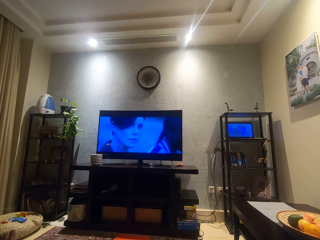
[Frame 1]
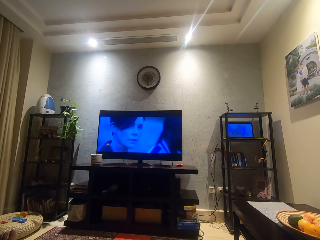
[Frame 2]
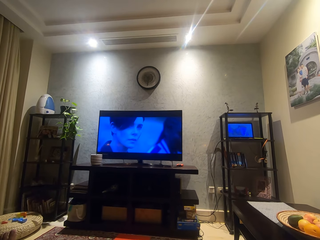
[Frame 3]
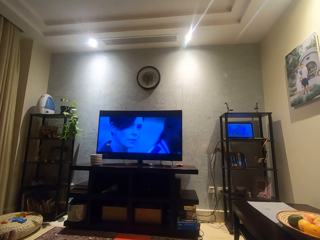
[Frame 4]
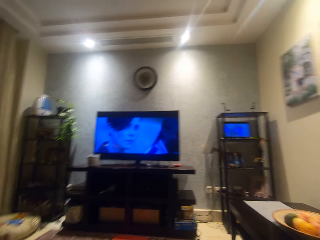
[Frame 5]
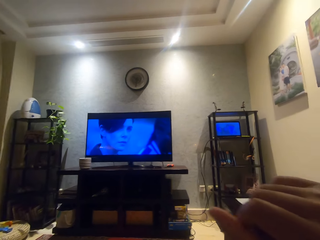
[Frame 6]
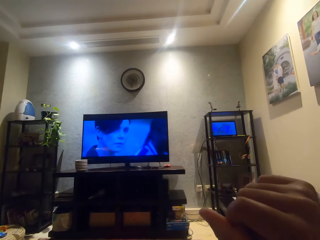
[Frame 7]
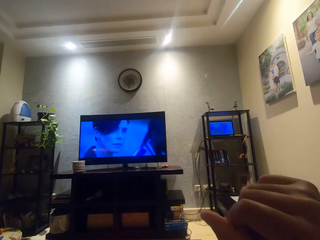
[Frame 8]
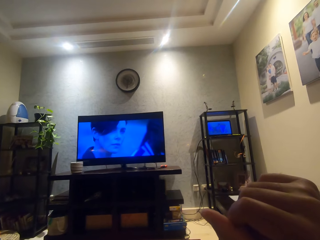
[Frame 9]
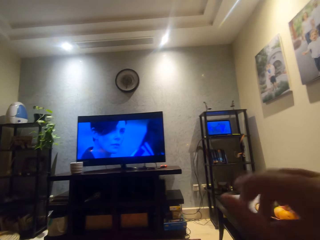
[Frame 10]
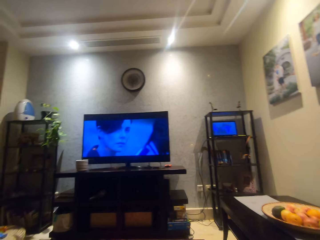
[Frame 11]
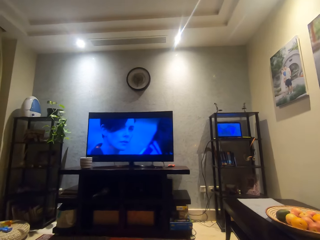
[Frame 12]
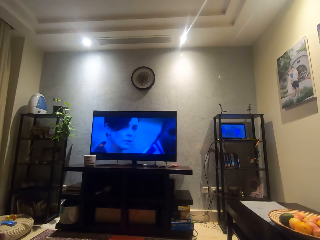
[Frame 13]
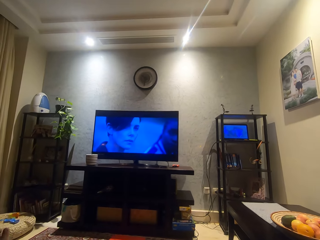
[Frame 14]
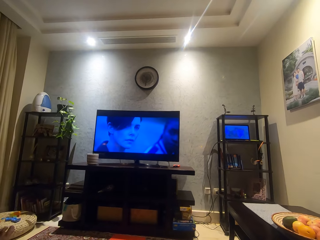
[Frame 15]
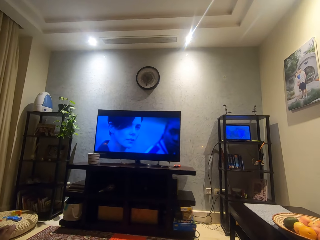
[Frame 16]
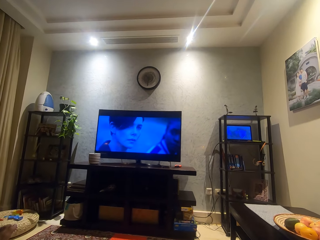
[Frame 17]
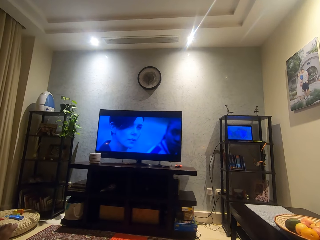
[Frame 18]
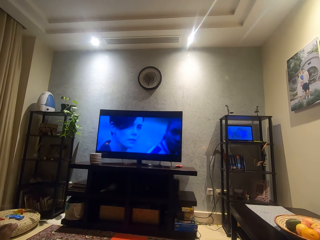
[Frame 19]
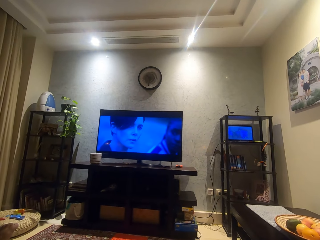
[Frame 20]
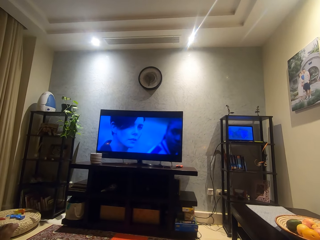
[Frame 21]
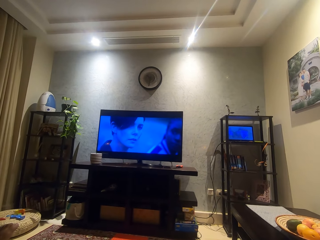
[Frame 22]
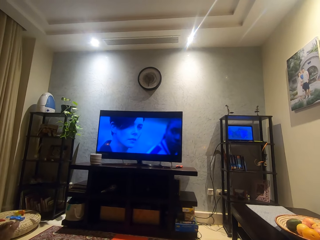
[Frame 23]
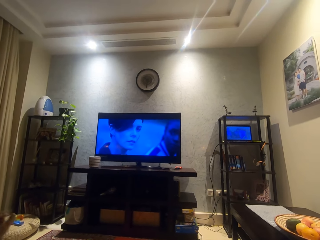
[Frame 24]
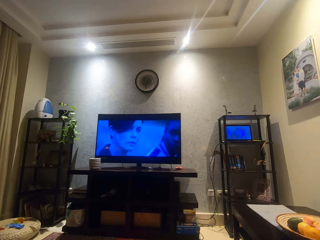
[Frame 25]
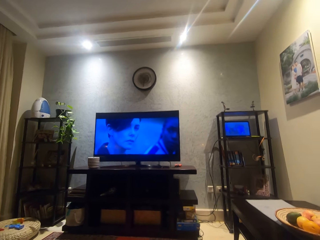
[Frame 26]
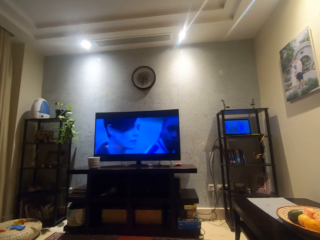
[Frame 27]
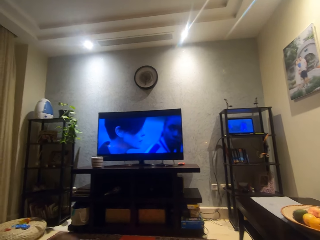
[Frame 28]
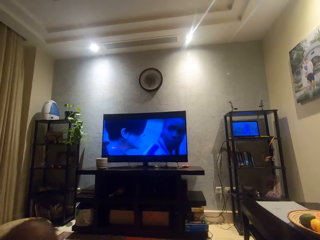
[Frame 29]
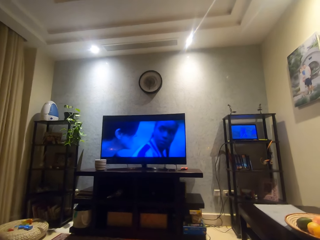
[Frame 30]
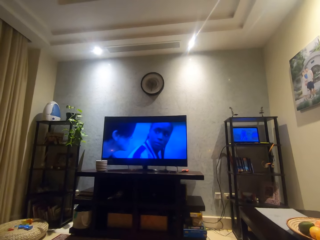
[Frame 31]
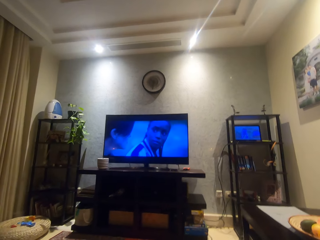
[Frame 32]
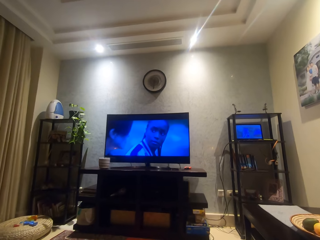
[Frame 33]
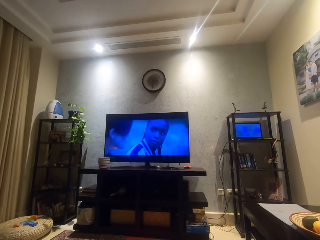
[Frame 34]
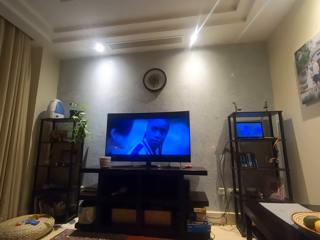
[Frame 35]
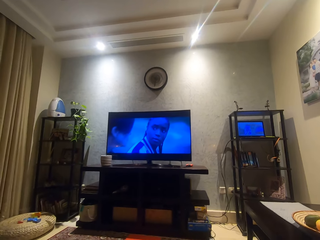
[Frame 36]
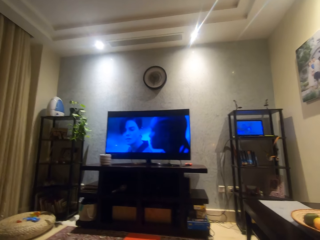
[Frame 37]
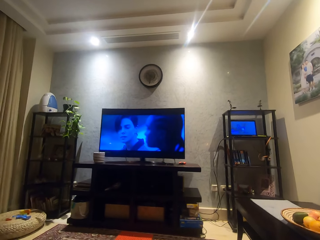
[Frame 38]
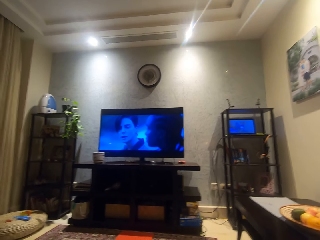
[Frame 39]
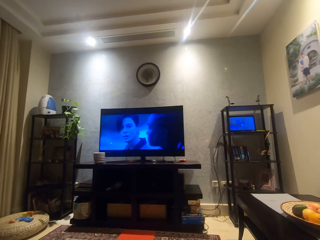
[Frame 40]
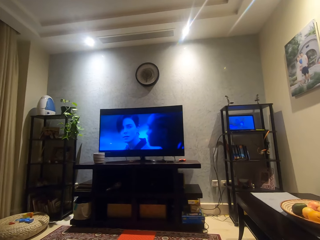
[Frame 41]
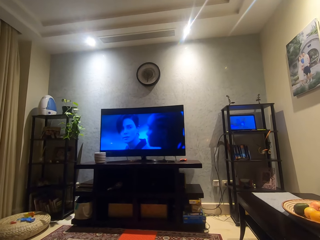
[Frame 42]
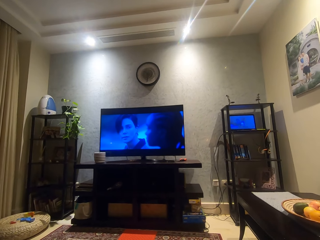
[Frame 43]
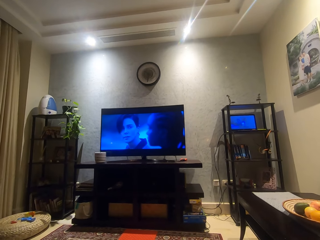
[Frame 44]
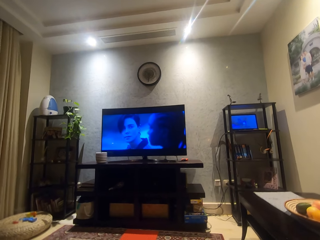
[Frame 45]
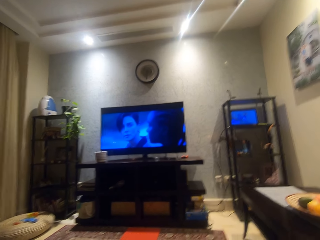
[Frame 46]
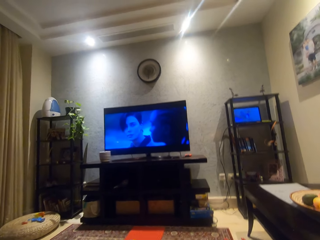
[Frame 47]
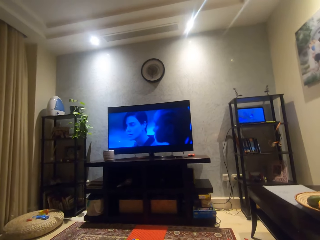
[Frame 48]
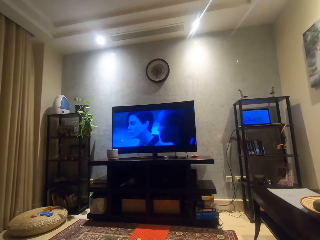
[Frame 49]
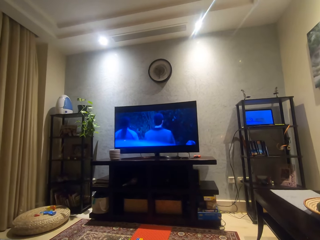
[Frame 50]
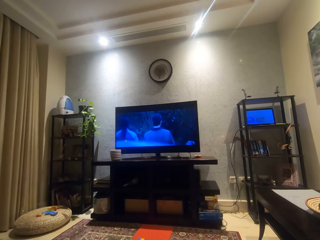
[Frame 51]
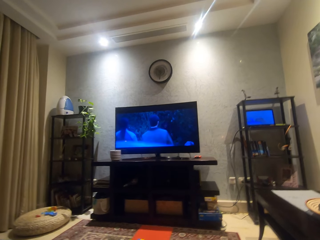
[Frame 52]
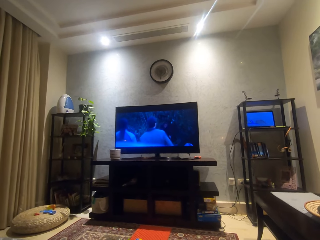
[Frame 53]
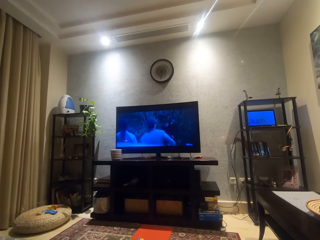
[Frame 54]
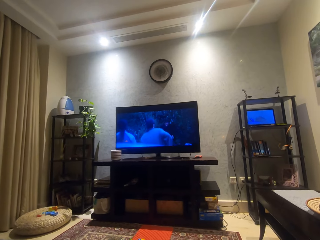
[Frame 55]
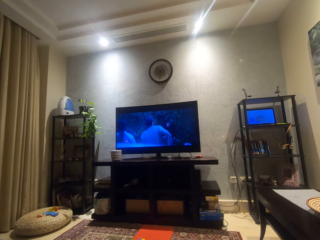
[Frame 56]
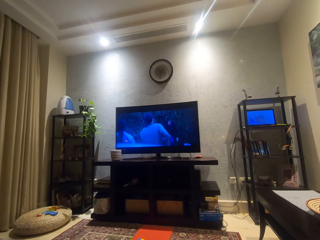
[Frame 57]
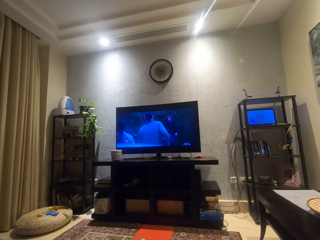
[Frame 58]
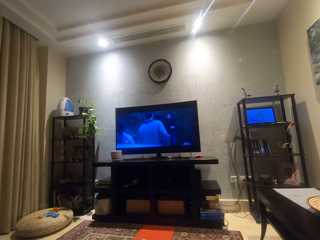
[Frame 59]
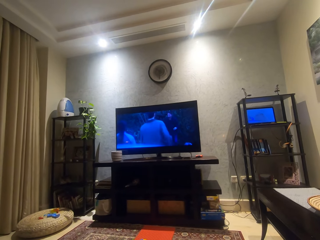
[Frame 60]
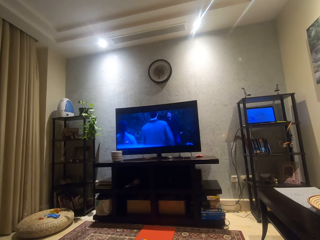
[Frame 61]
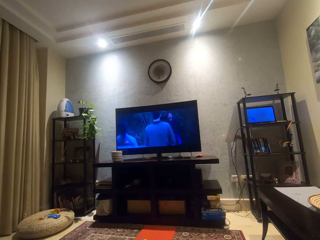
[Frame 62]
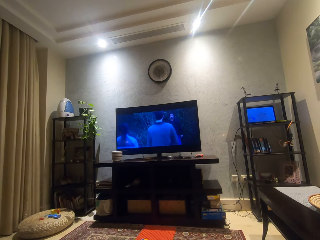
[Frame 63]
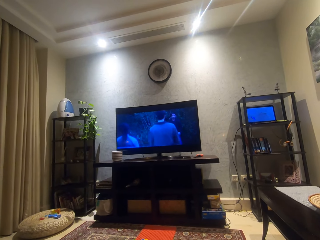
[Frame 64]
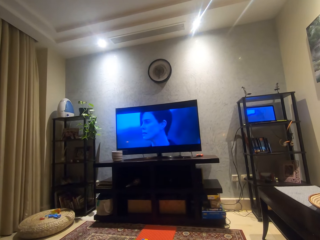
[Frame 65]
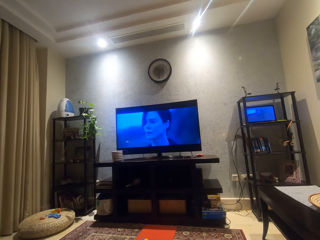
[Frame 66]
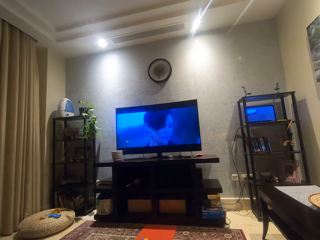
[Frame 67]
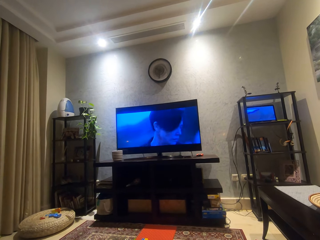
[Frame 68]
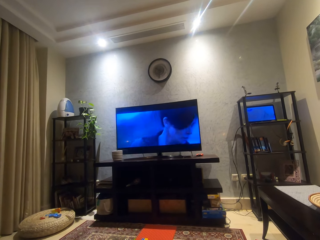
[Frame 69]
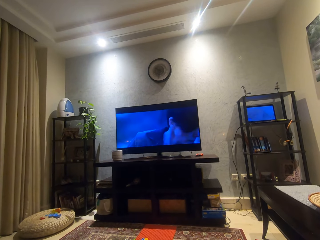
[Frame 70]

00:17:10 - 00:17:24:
The camera wearer puts his right hand forward. He lifts up the hand. He moves a bit.

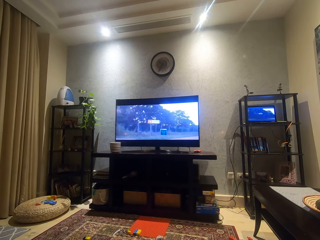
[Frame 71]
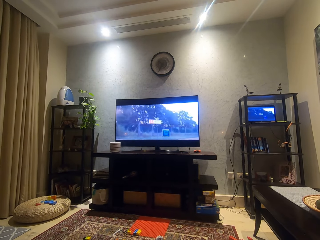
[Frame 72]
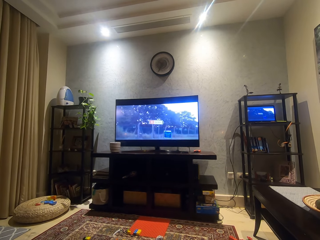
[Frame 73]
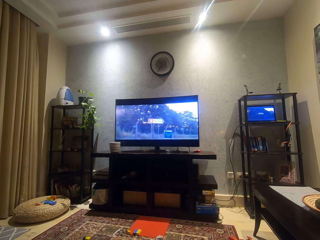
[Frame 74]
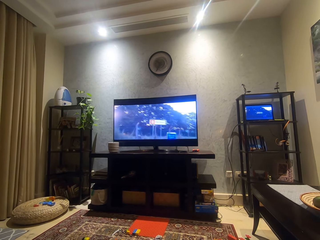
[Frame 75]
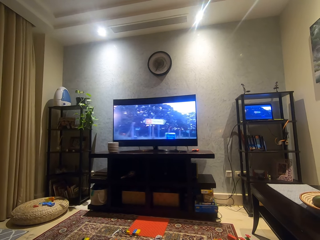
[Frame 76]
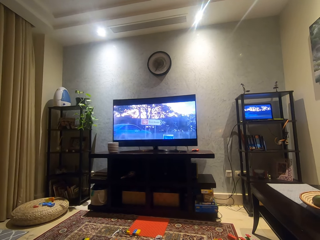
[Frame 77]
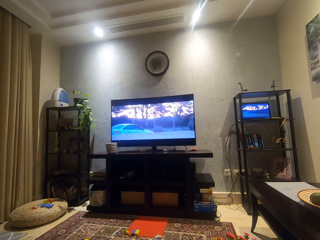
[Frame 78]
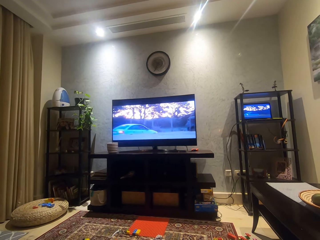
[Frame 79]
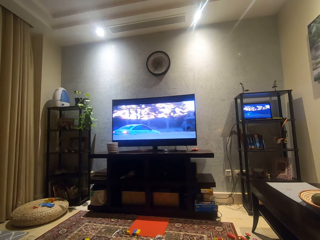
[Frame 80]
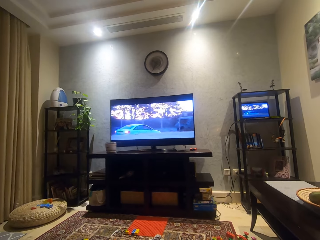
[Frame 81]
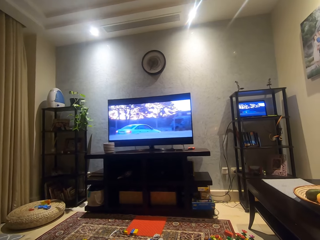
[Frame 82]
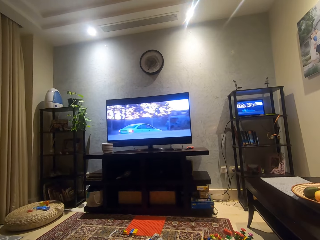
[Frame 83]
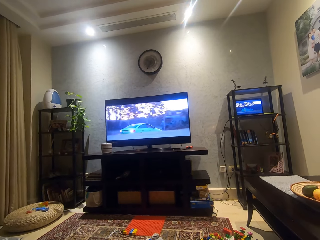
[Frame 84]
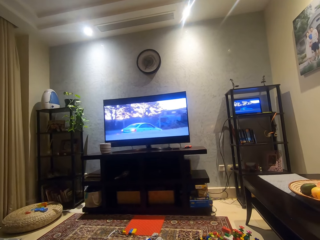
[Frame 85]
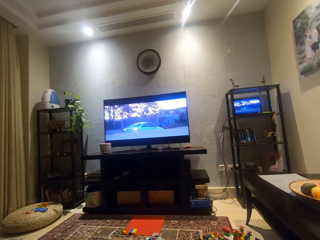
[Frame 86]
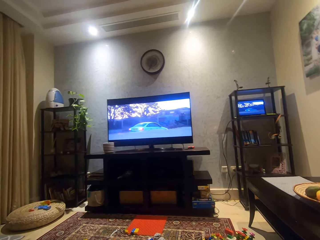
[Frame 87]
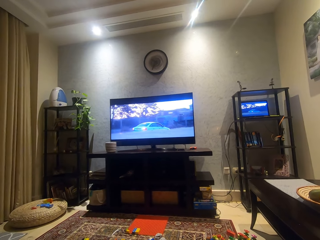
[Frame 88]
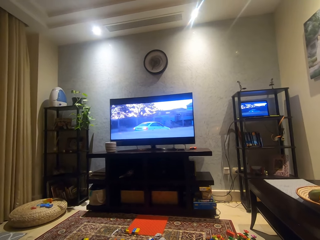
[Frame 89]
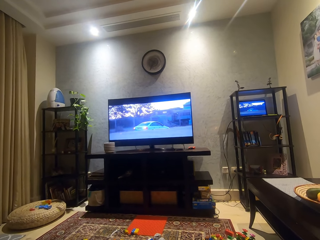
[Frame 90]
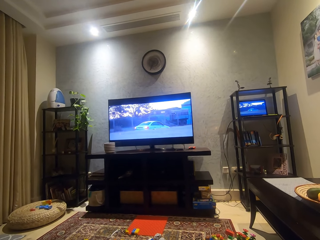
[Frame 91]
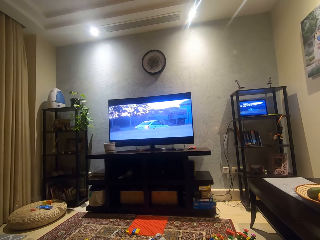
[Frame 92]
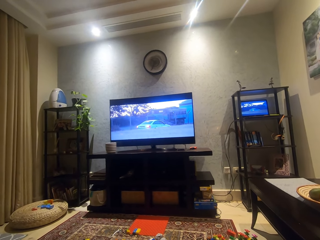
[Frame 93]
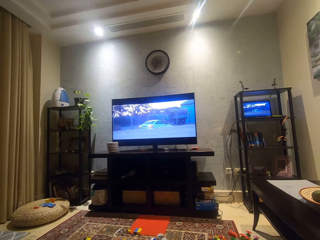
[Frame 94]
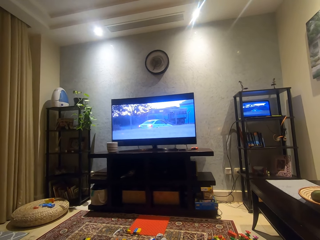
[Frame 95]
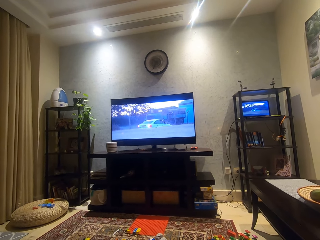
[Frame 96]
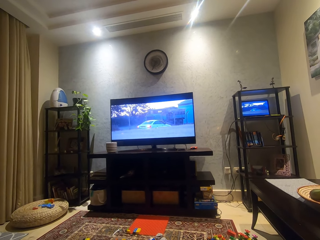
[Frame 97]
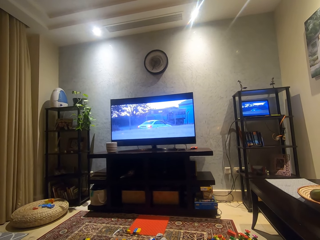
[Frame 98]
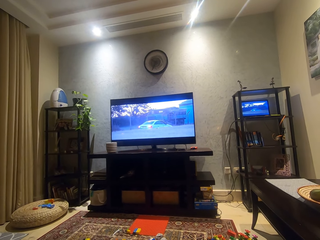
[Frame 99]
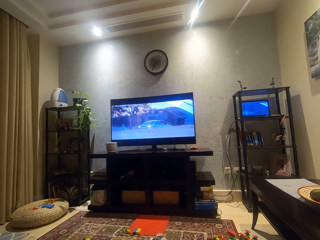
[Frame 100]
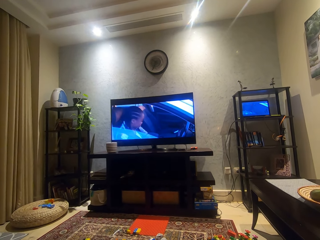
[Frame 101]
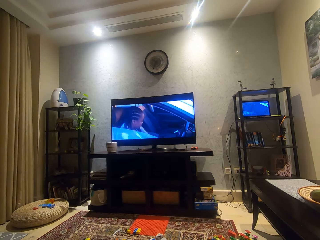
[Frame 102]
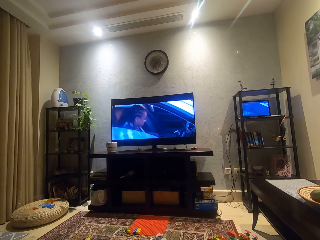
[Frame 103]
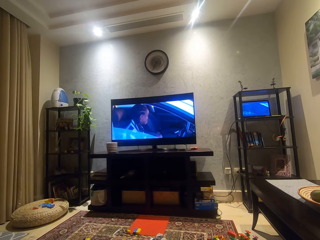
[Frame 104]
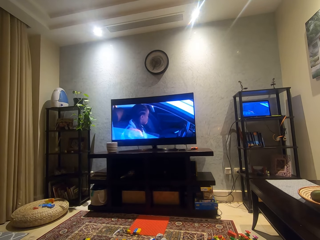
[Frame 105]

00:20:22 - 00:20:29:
The camera wearer moves a bit.
